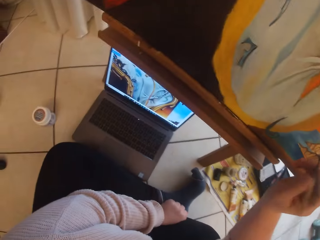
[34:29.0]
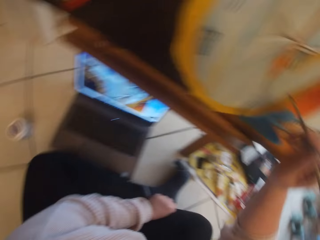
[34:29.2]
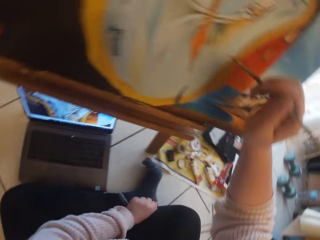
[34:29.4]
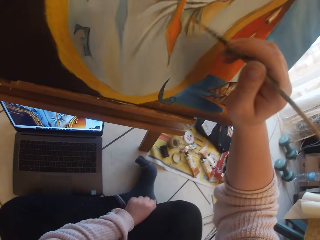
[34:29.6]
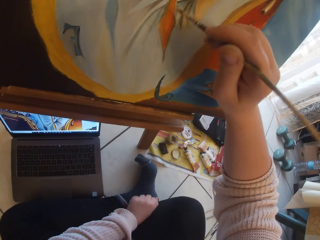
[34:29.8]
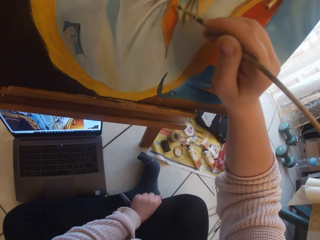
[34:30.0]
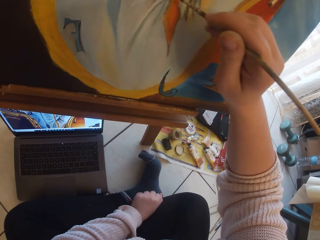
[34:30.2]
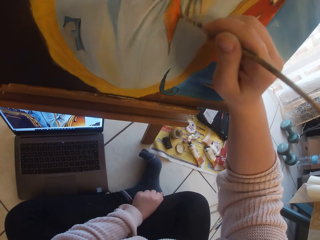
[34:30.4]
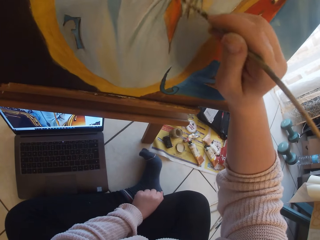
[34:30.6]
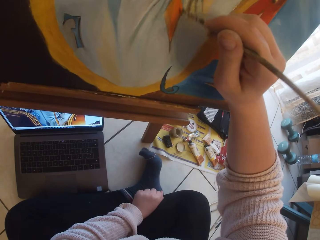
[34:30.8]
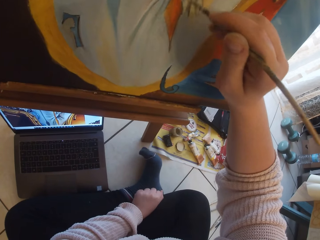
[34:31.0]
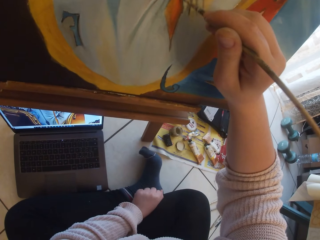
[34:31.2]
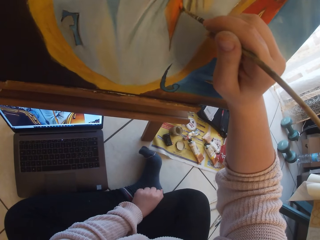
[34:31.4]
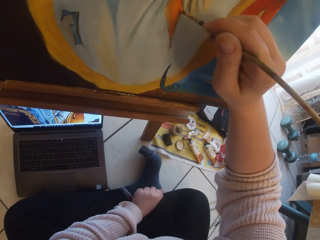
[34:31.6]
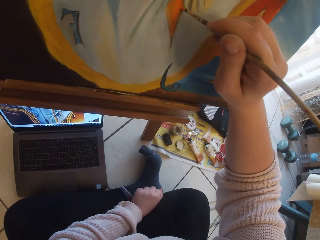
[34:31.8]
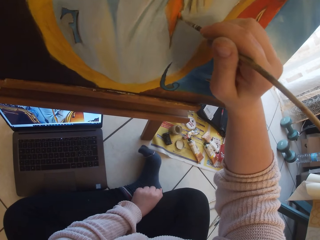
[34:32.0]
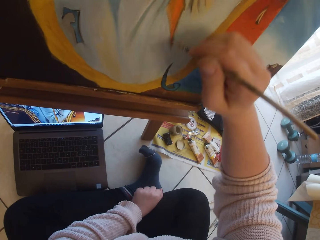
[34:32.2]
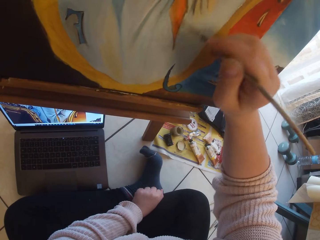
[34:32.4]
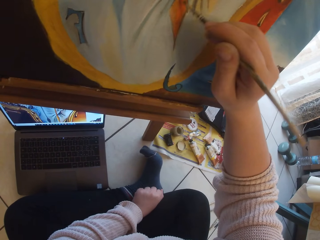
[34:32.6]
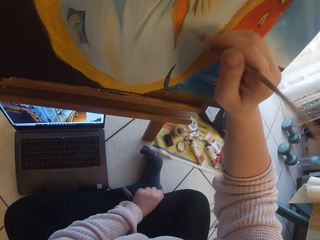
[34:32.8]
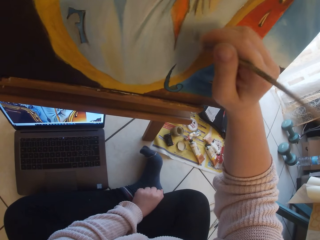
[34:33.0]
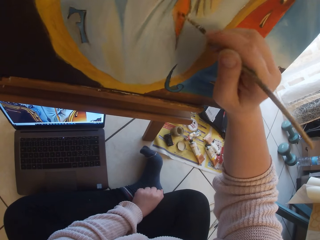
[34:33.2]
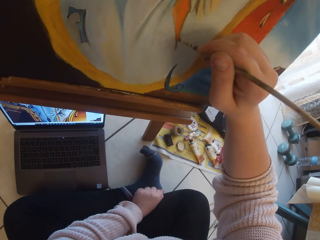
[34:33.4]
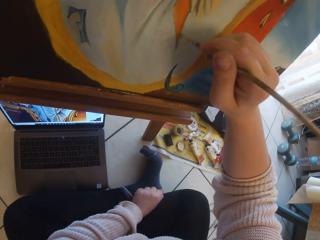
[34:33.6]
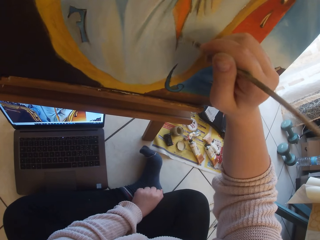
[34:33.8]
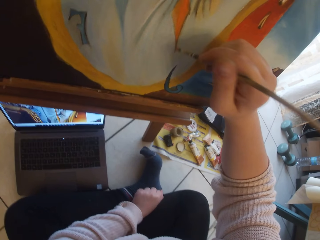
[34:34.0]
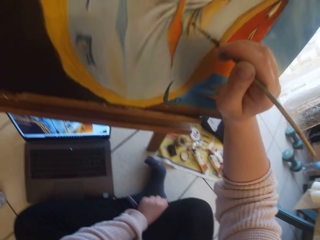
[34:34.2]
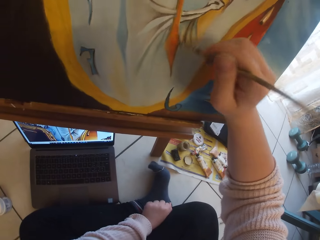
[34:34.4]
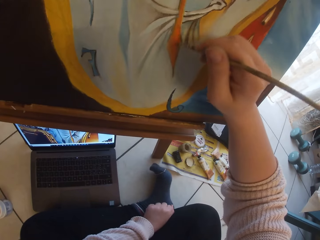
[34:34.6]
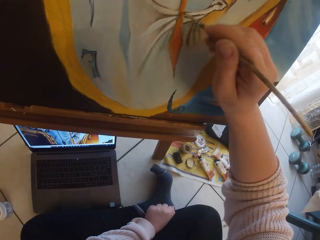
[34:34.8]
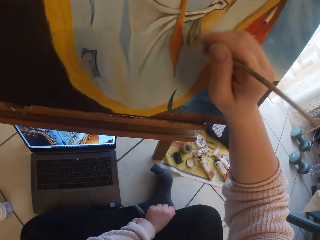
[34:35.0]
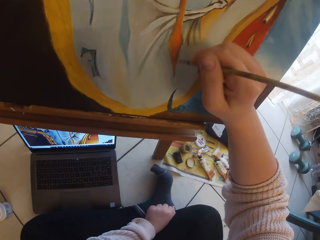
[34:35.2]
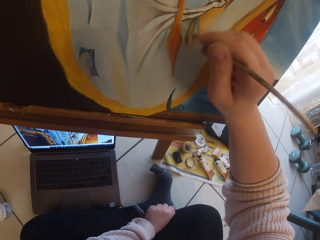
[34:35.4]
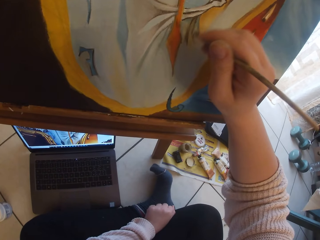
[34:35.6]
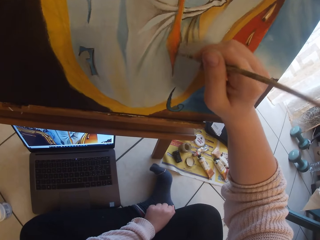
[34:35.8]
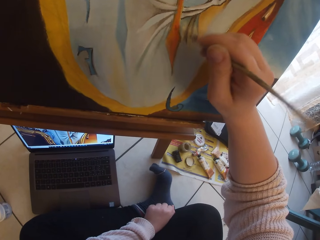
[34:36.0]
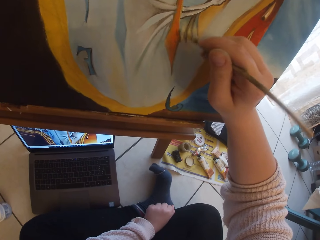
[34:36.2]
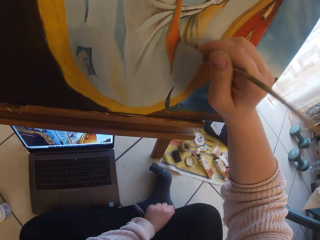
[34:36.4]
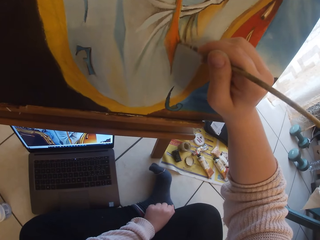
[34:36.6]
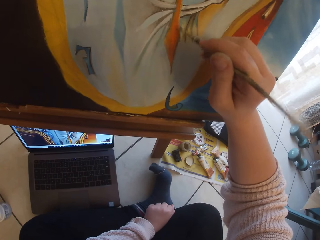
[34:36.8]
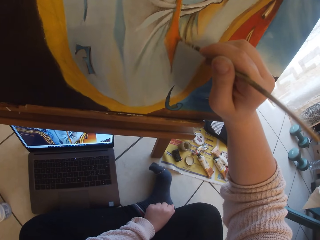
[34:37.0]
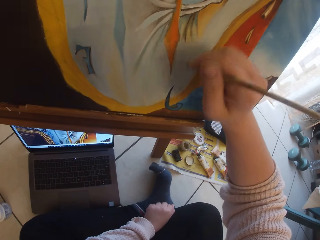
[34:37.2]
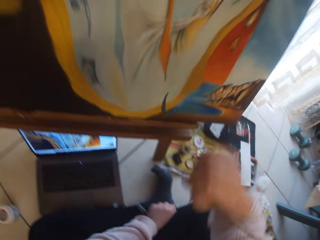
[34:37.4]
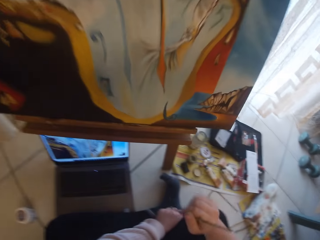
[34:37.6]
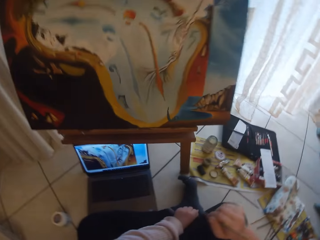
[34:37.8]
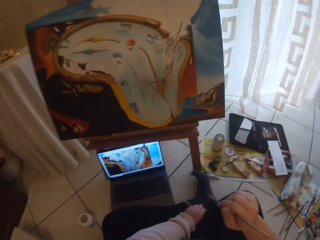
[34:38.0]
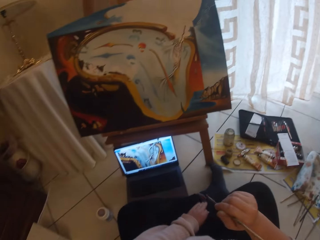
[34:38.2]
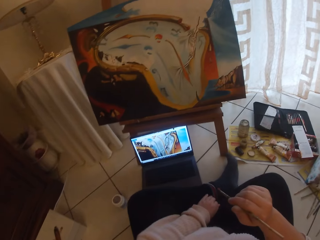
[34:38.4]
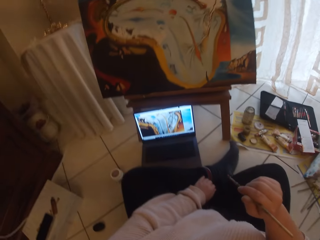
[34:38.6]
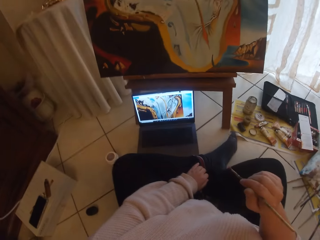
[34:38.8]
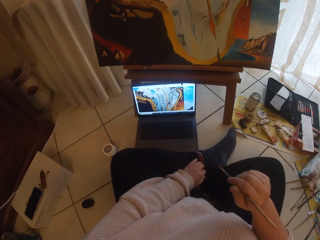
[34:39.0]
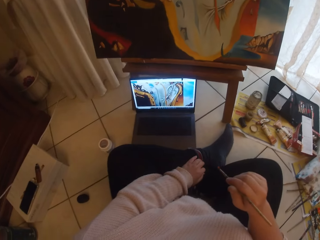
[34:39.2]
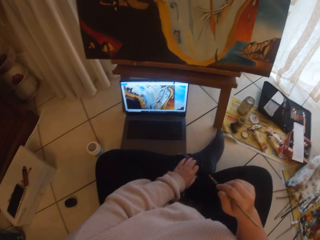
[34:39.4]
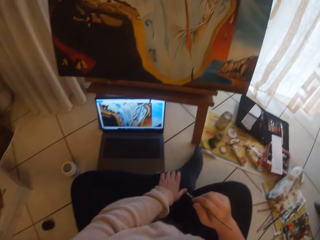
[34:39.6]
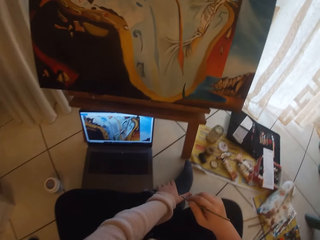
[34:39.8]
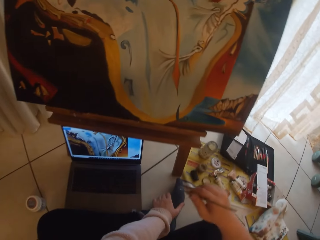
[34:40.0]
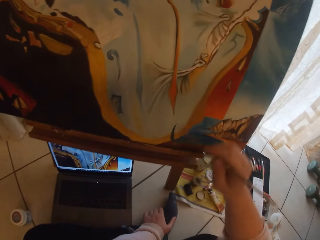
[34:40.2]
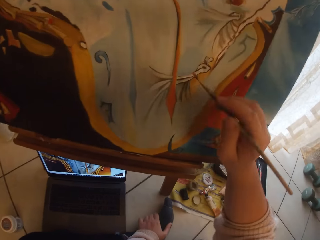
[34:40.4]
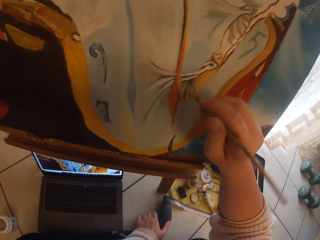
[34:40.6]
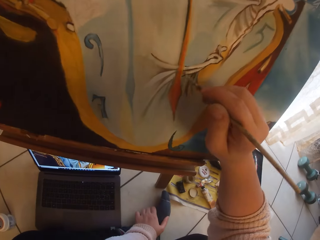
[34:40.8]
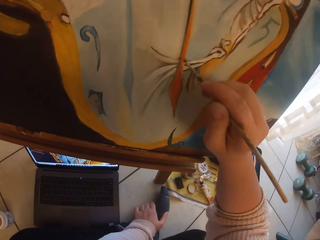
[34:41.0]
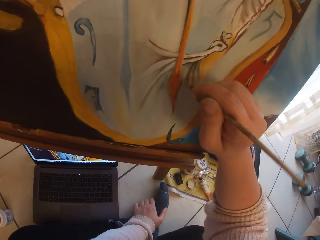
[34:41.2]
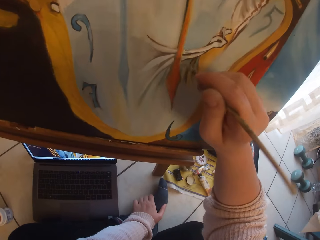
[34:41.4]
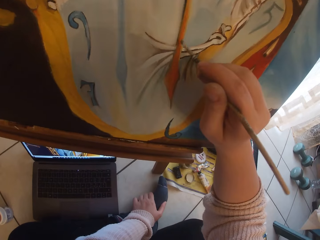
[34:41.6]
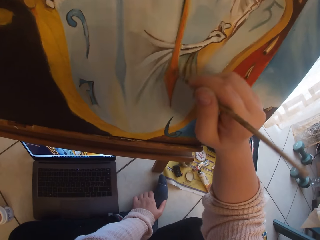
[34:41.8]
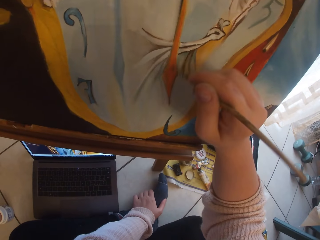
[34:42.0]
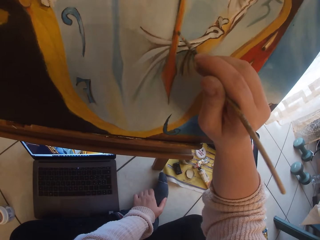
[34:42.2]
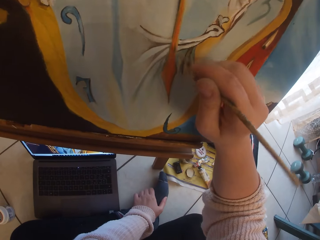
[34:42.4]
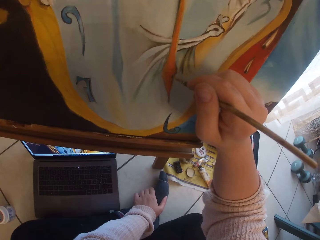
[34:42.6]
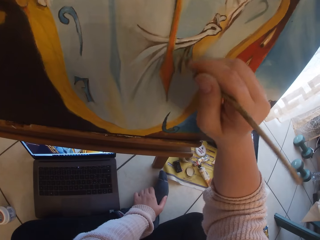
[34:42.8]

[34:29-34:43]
The camera wearer paints the image from the laptop on the ground on canvas with the paintbrush in her right hand. She removes the brush from the painting. She paints the painting.

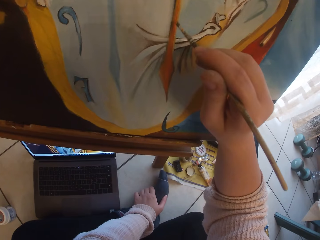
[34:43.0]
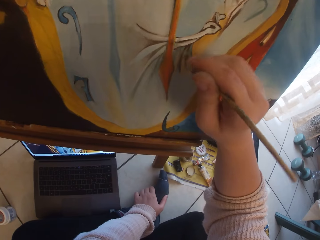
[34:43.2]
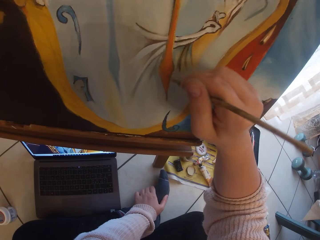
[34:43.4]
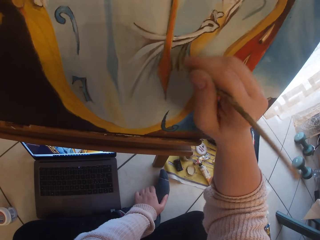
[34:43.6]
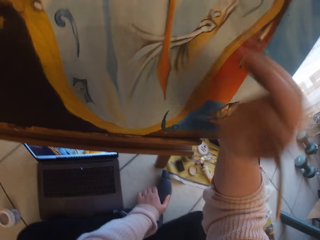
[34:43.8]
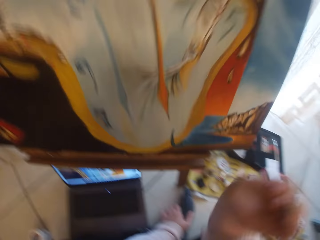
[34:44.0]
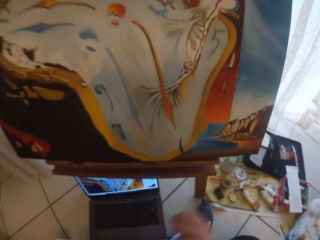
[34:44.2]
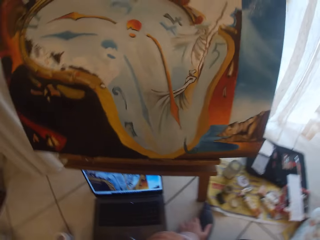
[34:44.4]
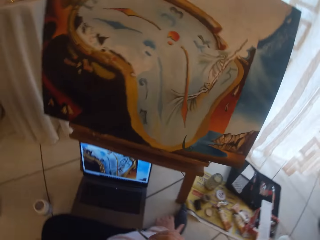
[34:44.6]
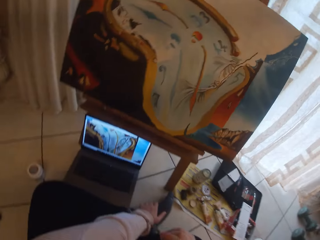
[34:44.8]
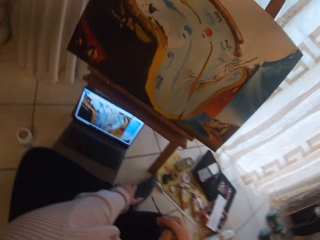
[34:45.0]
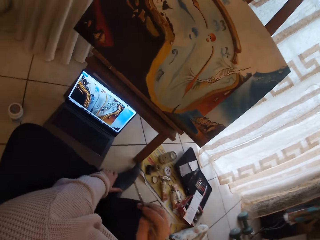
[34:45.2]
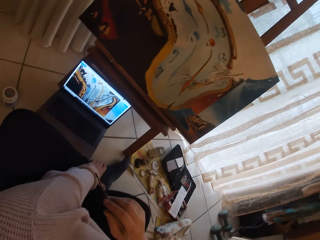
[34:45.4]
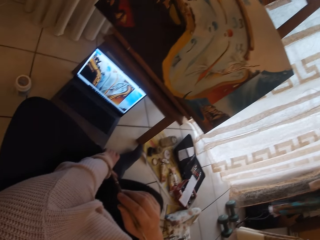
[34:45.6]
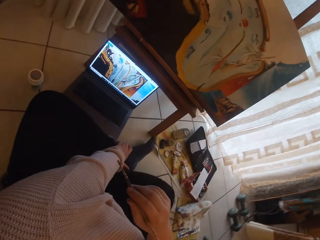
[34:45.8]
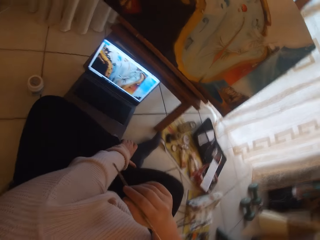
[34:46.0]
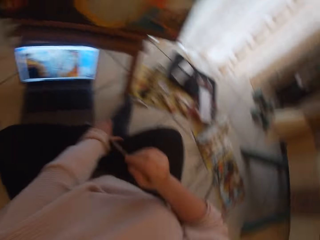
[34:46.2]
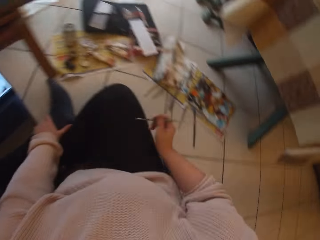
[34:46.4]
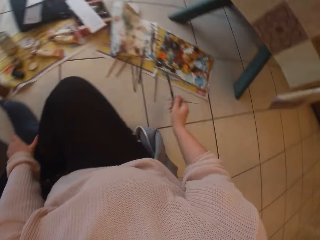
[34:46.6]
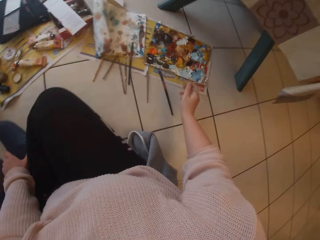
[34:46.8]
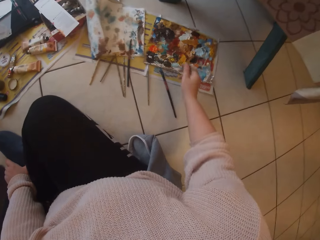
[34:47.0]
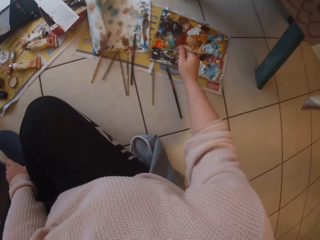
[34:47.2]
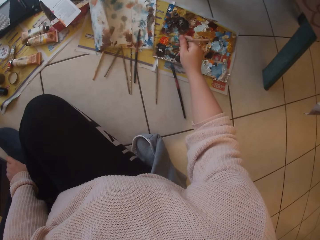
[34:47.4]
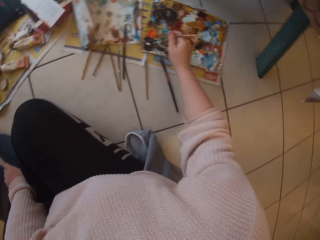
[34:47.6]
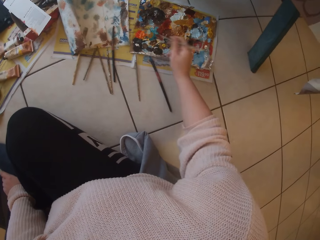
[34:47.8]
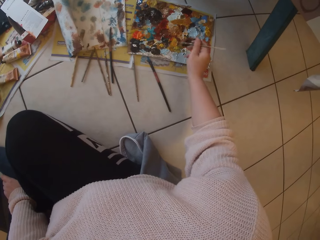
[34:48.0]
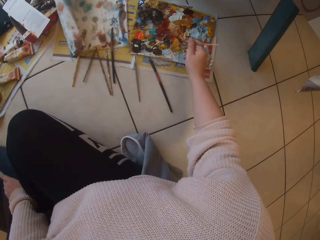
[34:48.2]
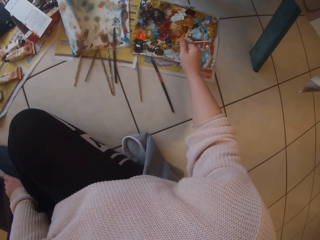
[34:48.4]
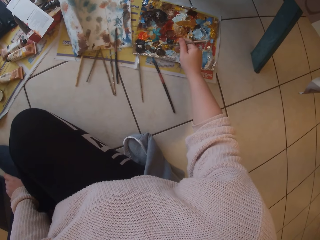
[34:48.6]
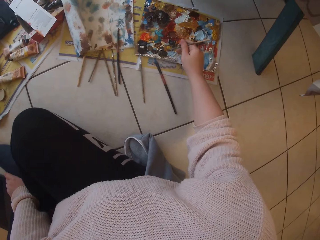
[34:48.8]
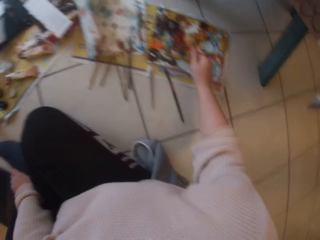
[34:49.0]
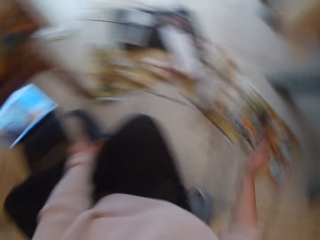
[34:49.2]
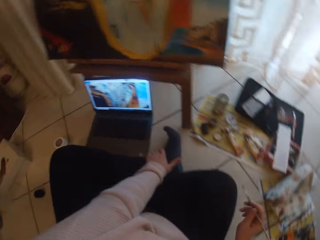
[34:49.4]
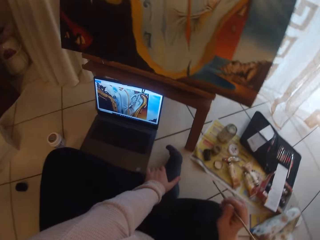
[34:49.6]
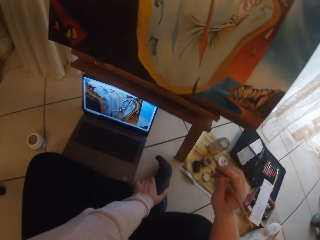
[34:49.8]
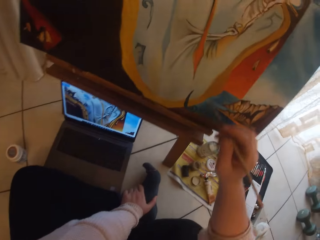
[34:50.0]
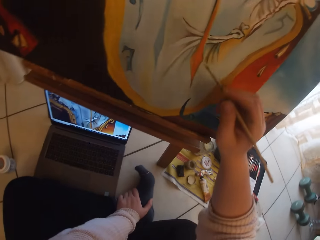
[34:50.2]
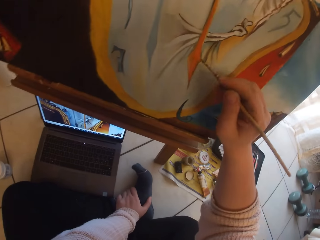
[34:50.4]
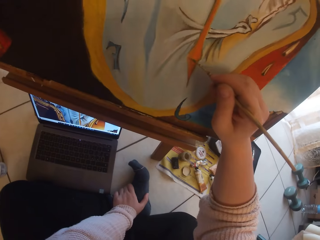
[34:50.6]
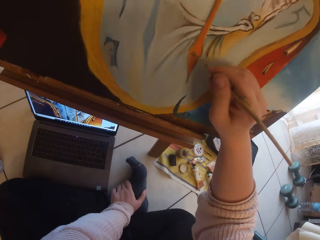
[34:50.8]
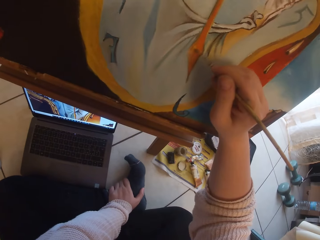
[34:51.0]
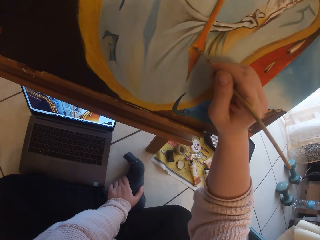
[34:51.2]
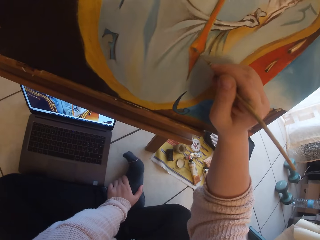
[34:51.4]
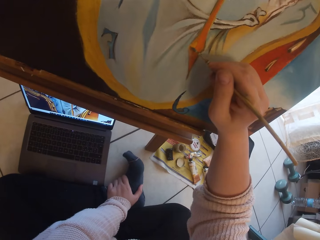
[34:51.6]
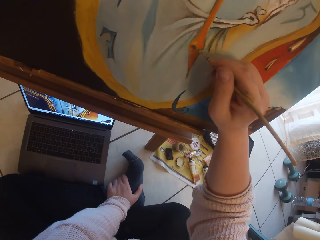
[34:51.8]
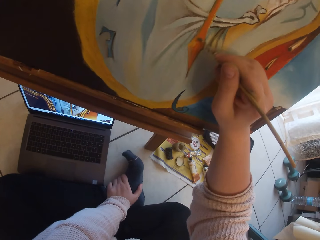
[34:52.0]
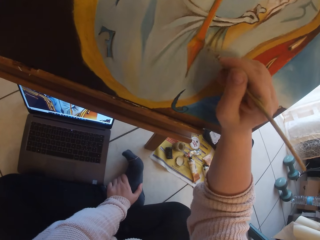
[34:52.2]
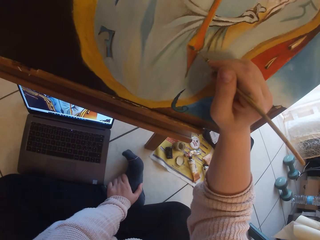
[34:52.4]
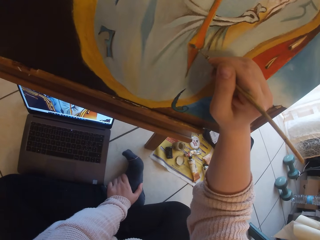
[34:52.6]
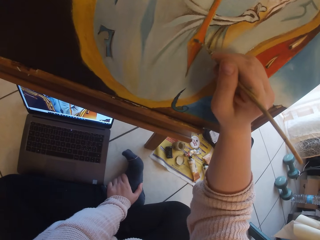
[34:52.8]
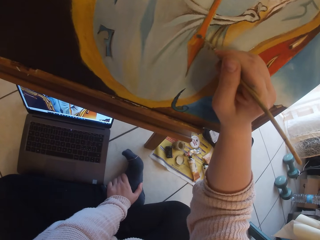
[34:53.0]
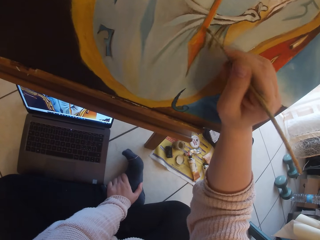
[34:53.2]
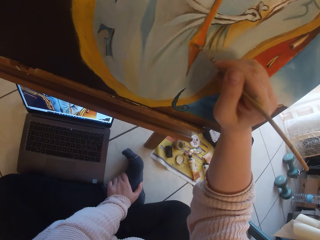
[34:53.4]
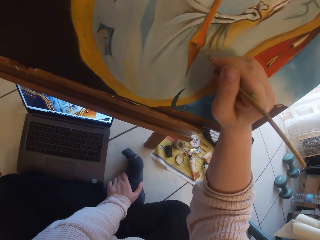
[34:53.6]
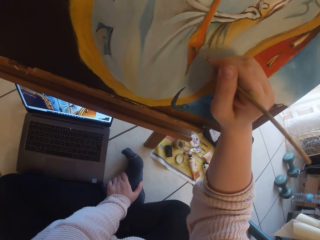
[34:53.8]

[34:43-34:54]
The camera wearer removes the brush from the painting. She scoops paint from the pallet on the ground with the paintbrush in her right hand. She paints the image from the laptop on the ground on the canvas with the paintbrush in her right hand.
